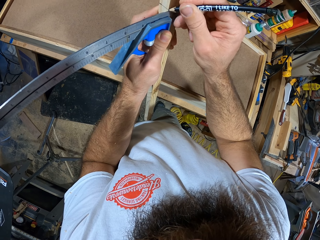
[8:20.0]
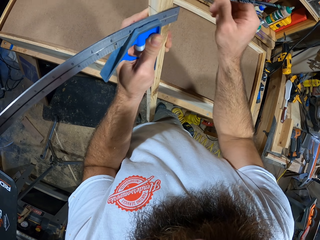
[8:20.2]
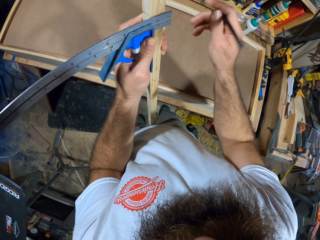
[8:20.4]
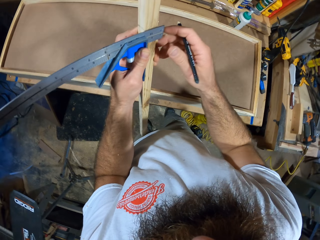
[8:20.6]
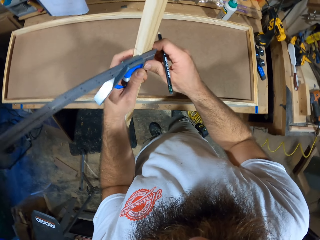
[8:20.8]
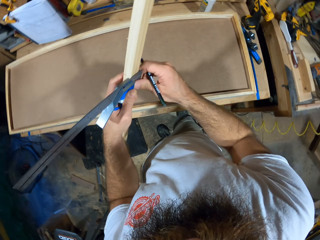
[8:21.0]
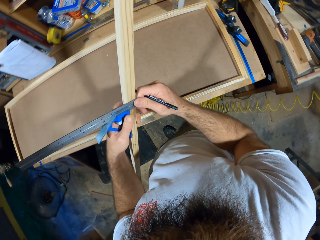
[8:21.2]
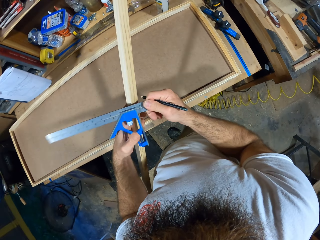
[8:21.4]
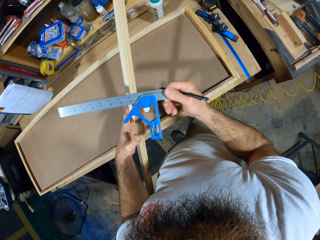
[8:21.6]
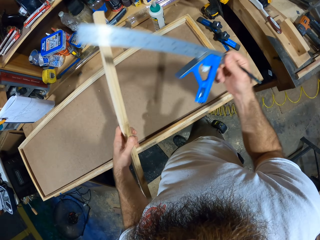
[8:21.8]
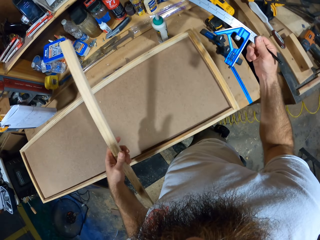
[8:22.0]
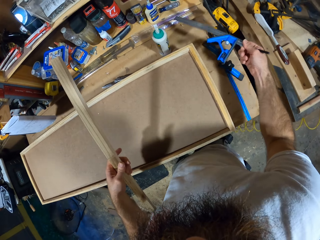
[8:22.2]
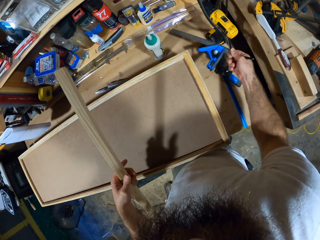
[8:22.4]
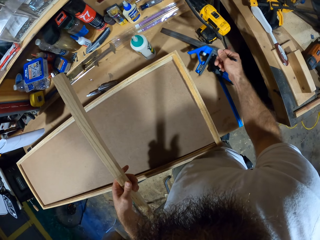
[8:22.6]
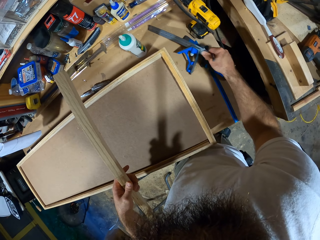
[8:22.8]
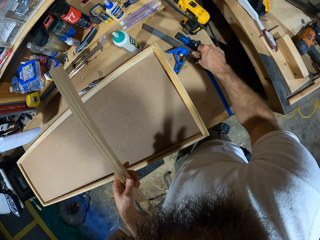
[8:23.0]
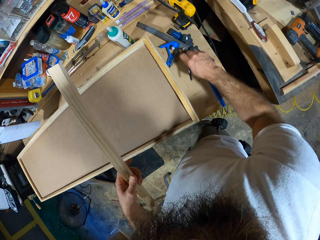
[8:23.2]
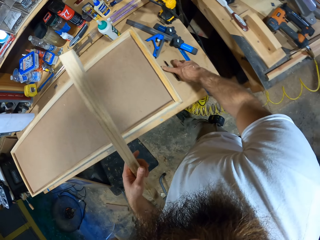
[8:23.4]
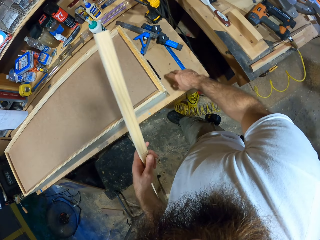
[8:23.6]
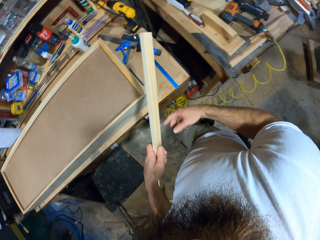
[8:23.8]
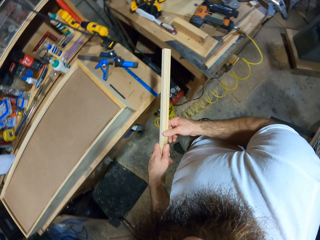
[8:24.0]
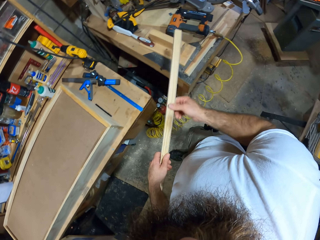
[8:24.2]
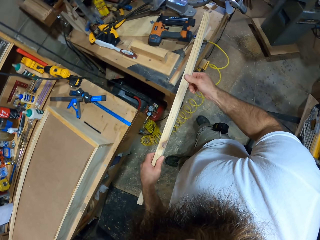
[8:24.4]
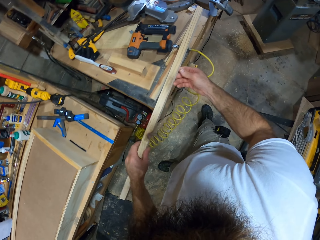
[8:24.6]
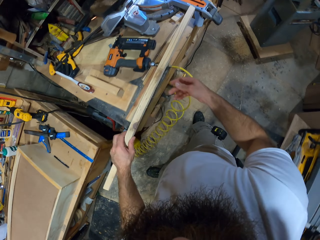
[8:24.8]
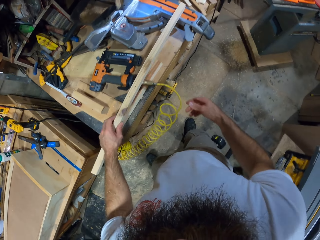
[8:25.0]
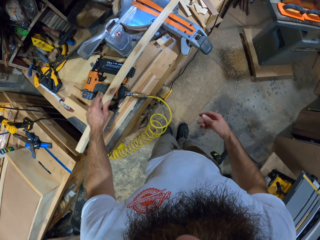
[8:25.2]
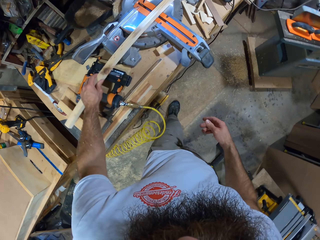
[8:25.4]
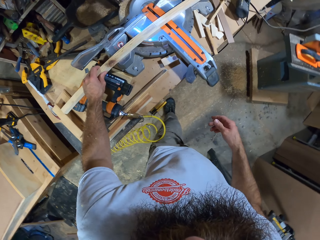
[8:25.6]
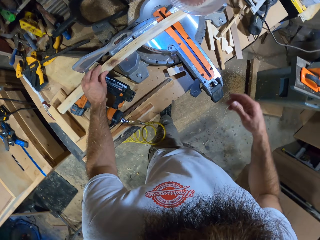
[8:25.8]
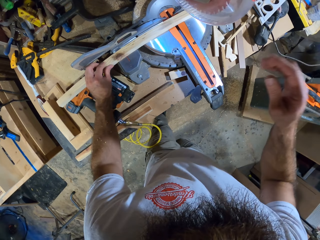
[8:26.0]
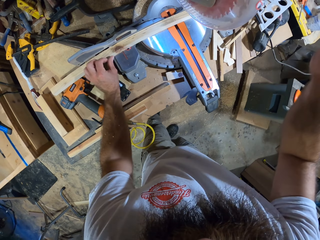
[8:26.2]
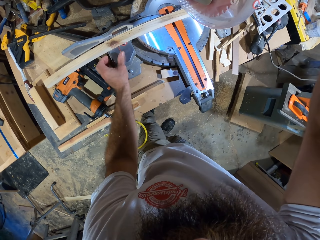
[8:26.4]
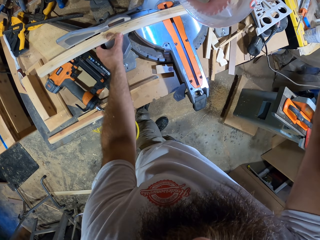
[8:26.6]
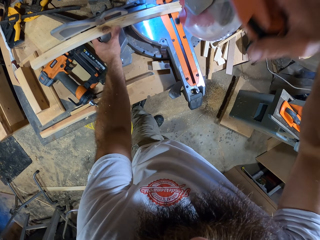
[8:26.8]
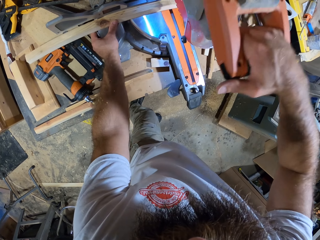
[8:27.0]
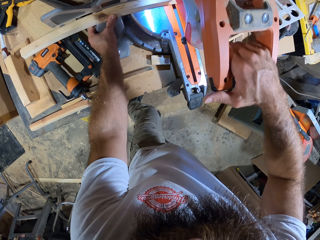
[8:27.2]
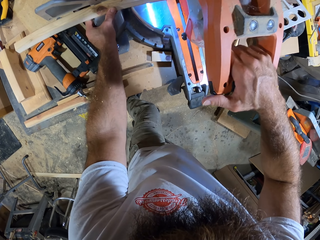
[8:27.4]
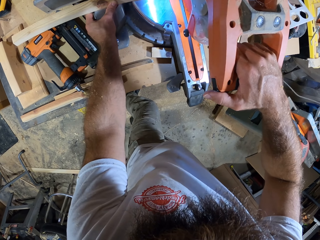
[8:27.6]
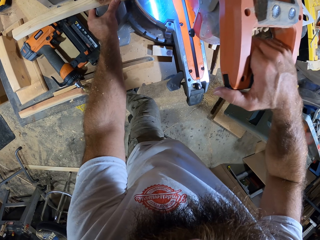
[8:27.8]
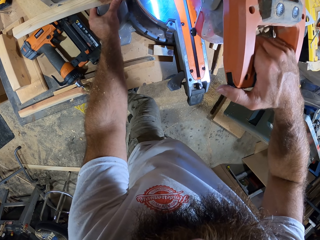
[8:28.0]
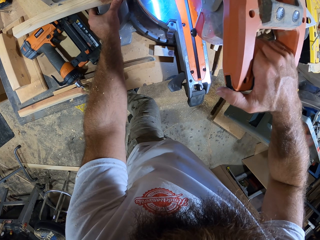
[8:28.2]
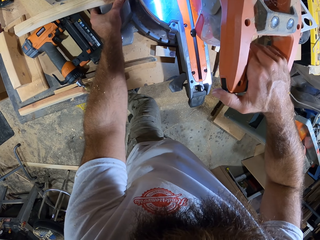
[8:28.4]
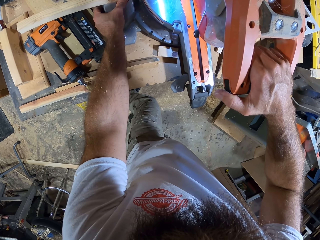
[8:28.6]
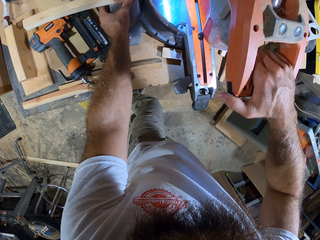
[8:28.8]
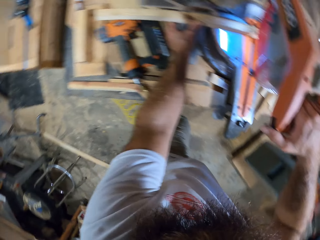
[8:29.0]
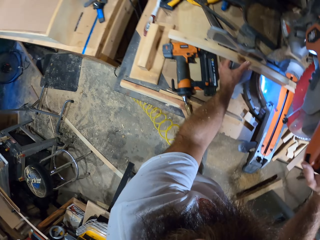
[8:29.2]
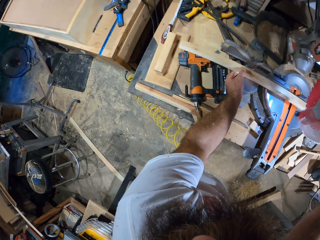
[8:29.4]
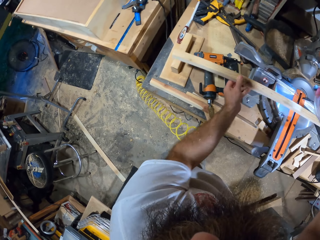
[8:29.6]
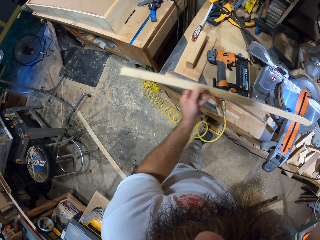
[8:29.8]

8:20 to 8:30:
The camera wearer drops the ruler on the table with his right hand. He drops the pencil in his right hand on the table. He drops the piece of wood in his left hand on the power saw on the table. He cuts the wood. He pulls down the power saw with his right hand.

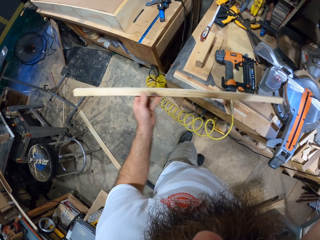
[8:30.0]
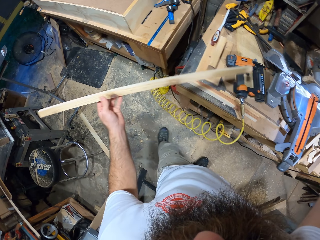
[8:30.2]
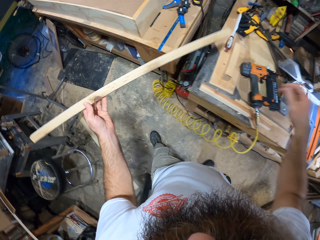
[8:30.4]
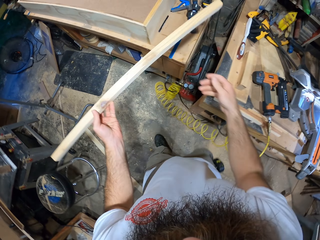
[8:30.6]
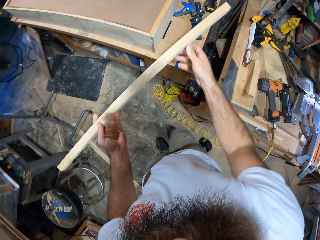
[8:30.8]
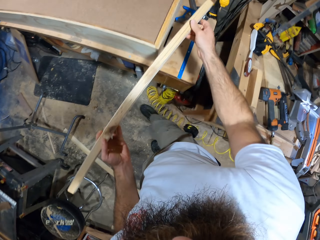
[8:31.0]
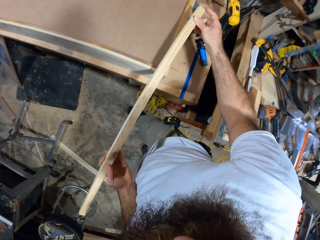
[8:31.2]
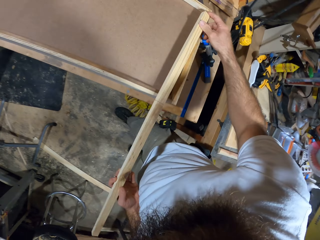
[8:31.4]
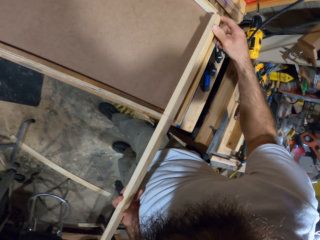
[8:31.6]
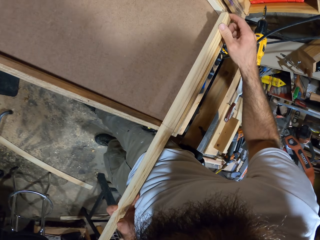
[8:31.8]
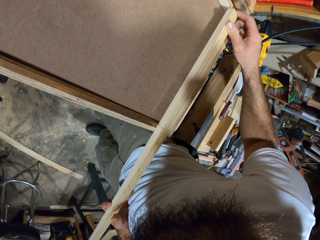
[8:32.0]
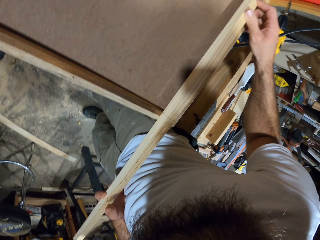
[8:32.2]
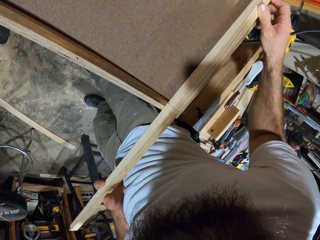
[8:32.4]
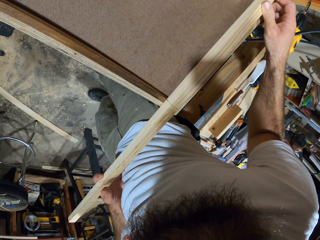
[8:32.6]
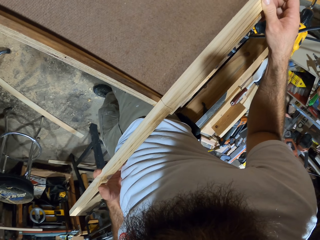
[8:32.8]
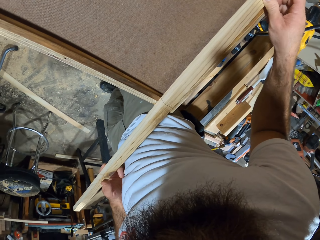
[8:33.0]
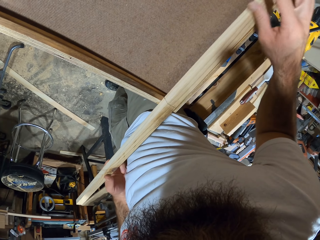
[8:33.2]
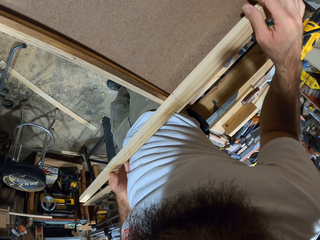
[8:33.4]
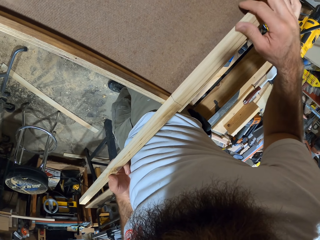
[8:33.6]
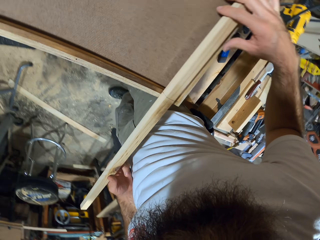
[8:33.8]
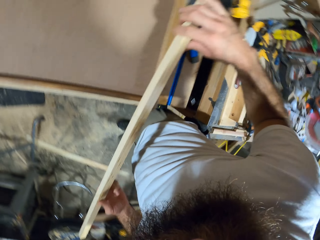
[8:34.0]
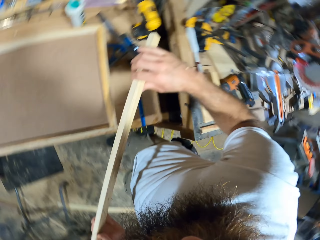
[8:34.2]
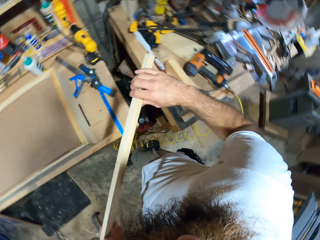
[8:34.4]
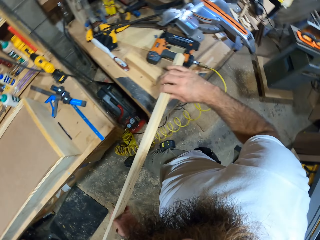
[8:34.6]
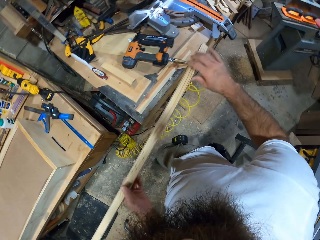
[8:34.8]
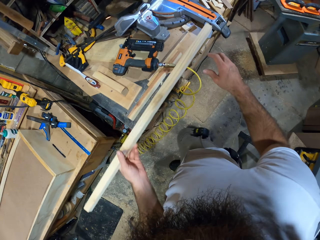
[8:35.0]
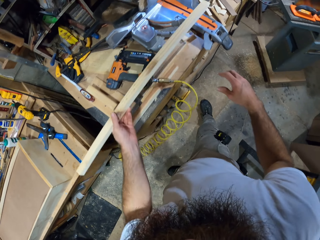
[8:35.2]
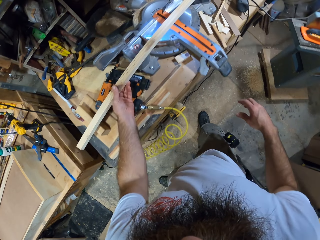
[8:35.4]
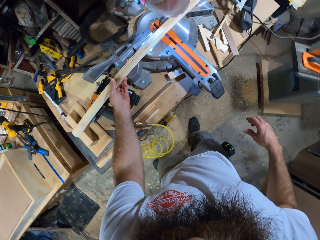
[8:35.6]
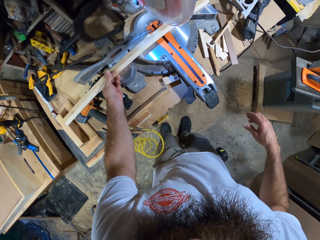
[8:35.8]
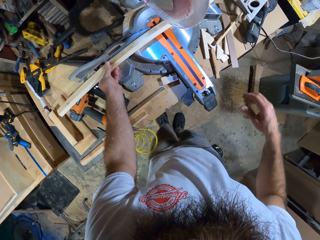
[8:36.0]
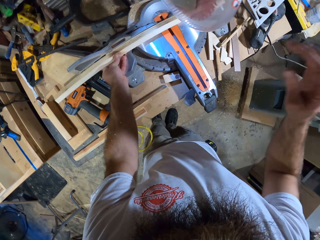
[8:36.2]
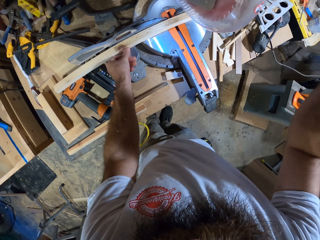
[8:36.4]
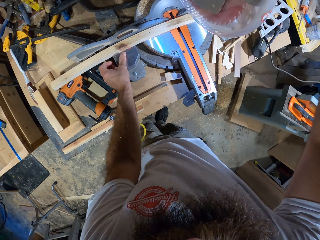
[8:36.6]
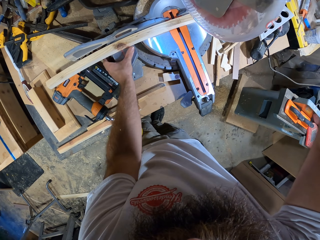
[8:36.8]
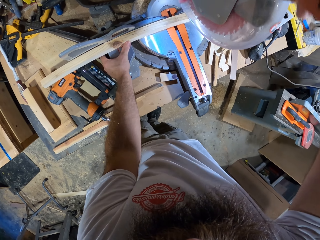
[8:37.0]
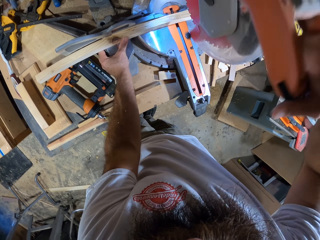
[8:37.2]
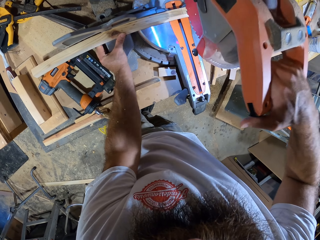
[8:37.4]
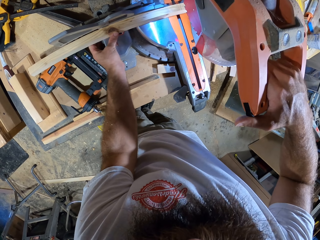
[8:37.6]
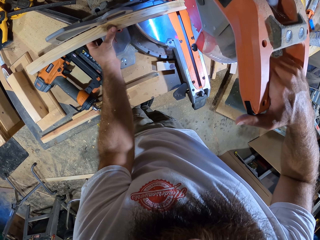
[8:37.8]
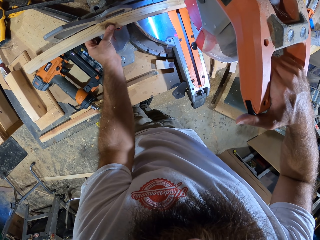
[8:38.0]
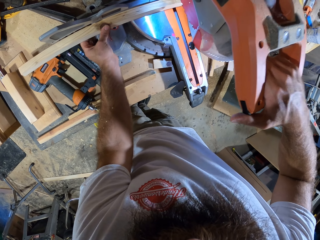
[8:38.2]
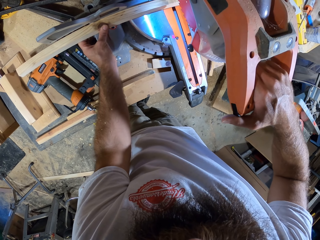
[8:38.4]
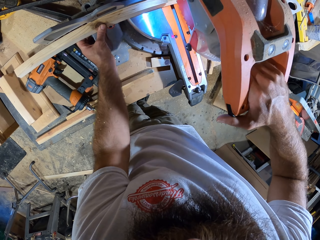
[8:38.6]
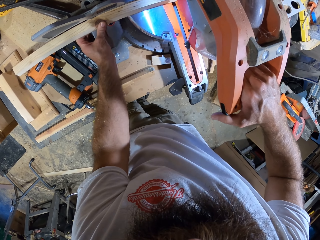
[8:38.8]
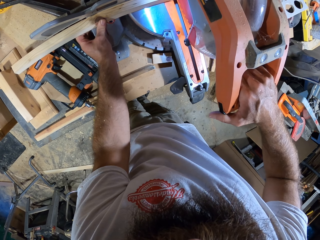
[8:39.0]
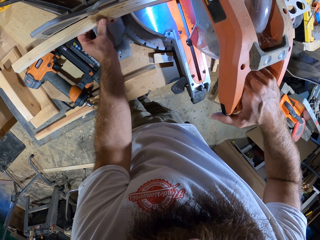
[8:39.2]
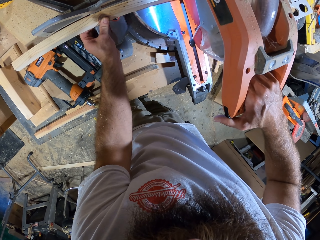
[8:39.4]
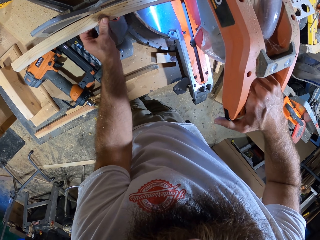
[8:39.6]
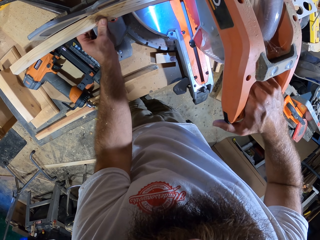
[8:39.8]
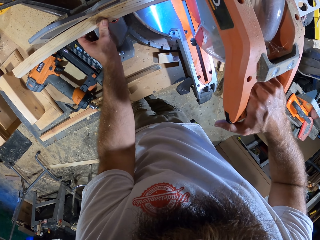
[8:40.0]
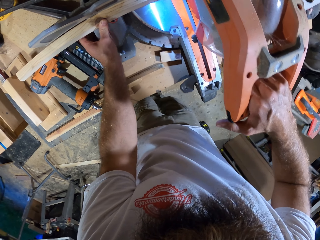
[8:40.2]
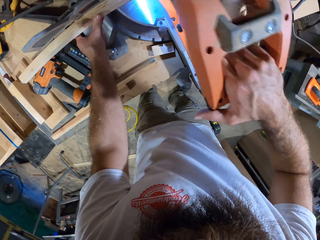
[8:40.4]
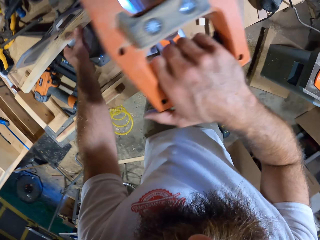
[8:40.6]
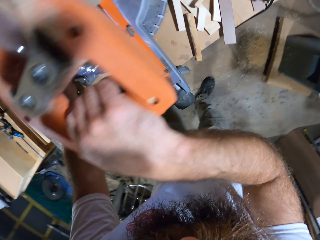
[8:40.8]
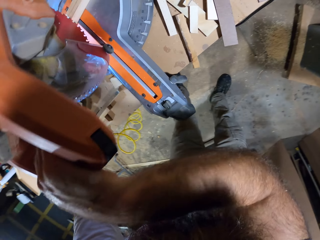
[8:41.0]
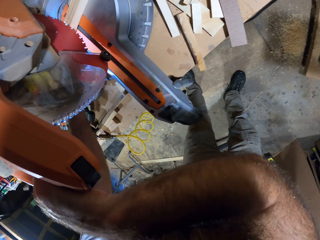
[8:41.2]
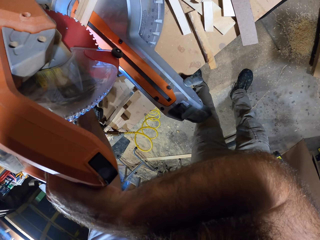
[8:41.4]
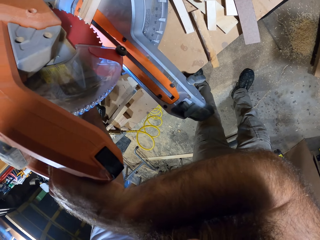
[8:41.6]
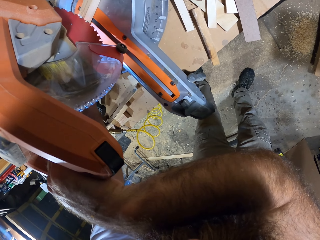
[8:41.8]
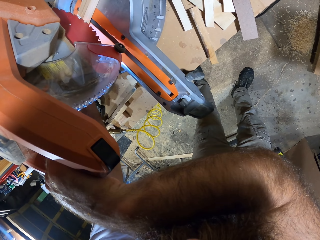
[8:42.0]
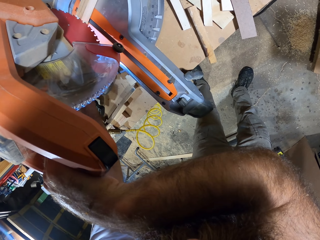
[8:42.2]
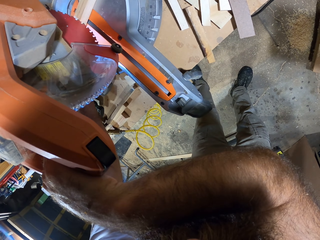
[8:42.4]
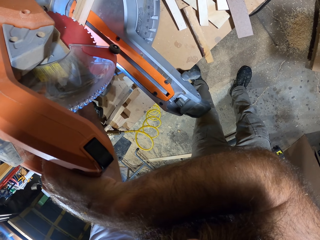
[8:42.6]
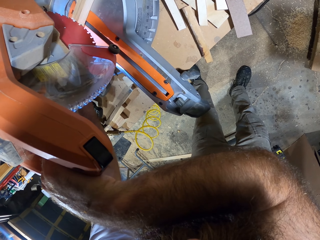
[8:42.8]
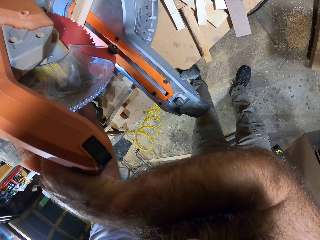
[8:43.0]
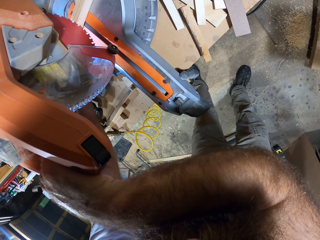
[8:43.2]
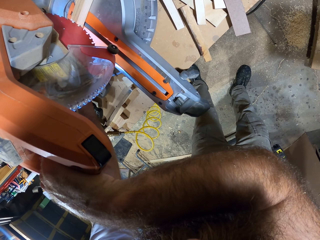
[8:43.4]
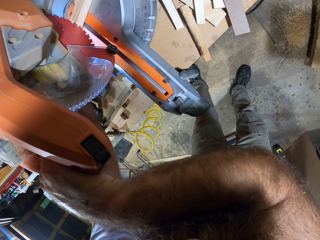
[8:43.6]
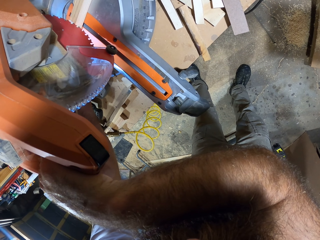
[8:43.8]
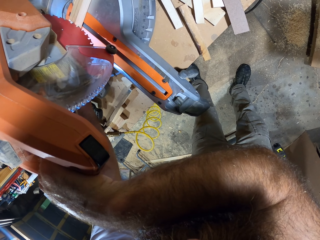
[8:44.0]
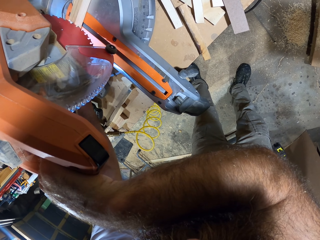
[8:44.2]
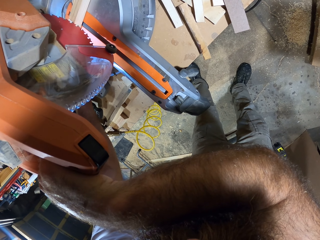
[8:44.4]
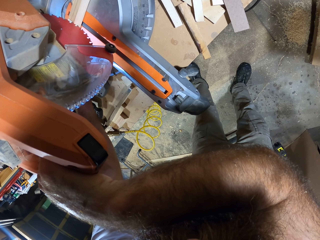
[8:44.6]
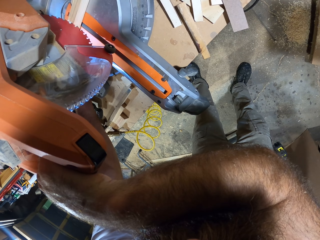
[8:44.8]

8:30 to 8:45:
The camera wearer measures the box with a wood. He places the piece of wood in his hands across the wooden frame. He drops the piece of wood in his left hand on the power saw on the table. He pulls down the power saw with his right hand. He cuts the wood.
